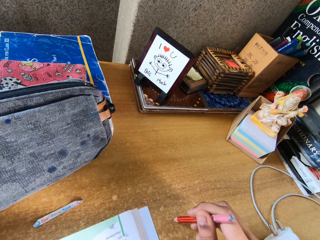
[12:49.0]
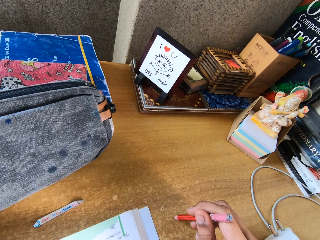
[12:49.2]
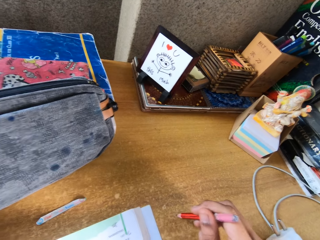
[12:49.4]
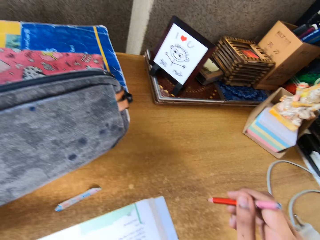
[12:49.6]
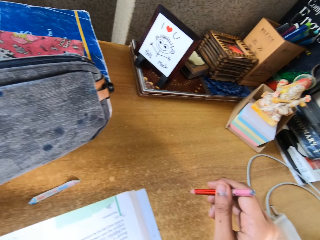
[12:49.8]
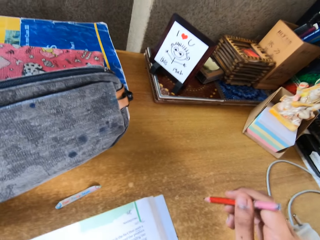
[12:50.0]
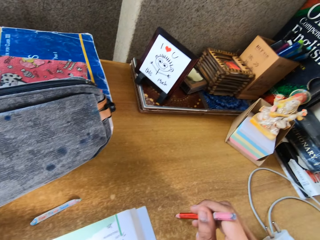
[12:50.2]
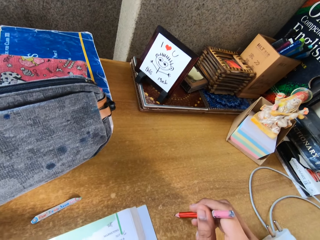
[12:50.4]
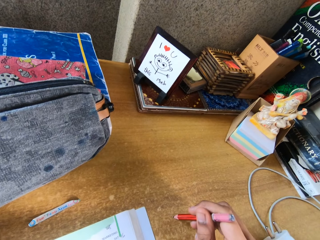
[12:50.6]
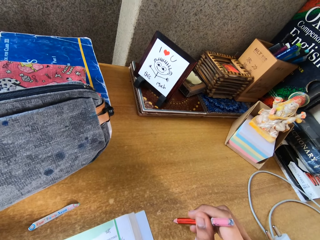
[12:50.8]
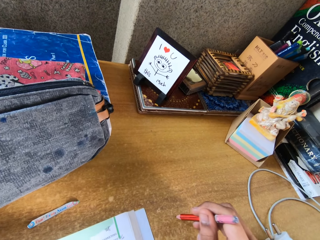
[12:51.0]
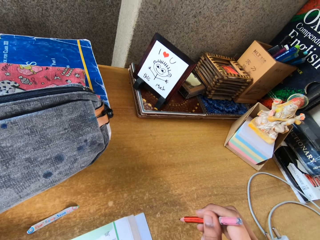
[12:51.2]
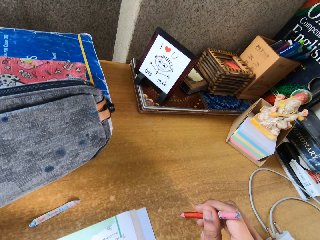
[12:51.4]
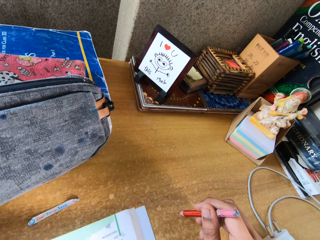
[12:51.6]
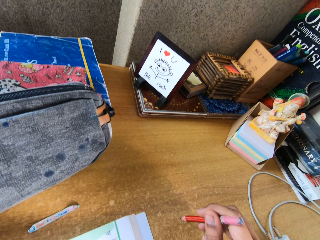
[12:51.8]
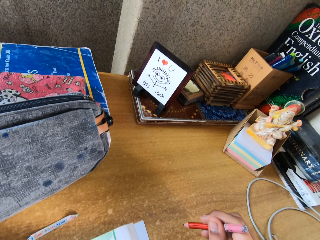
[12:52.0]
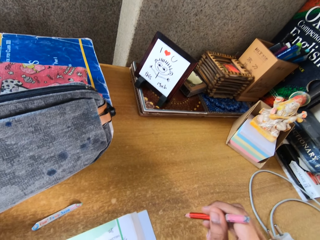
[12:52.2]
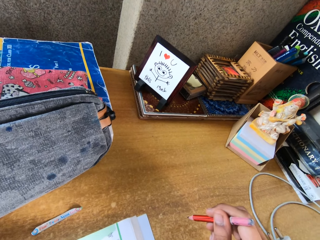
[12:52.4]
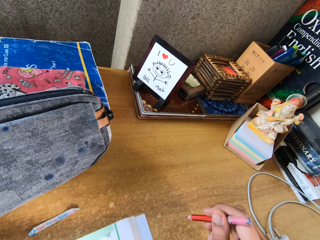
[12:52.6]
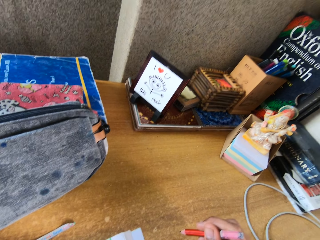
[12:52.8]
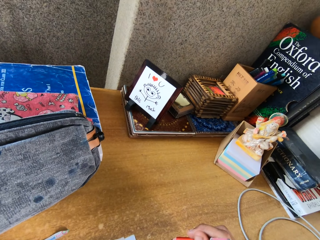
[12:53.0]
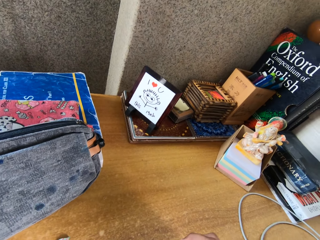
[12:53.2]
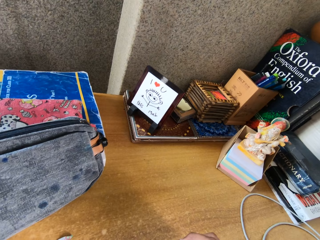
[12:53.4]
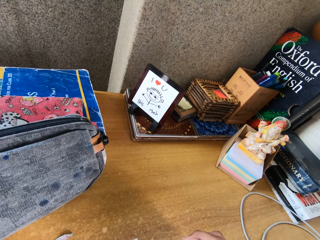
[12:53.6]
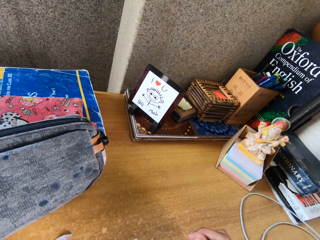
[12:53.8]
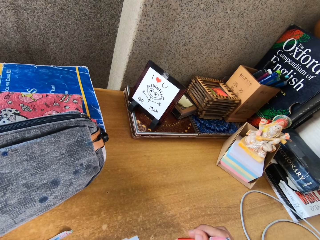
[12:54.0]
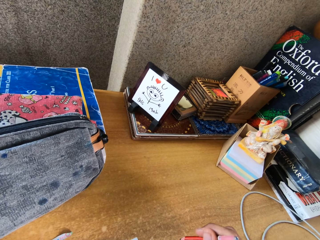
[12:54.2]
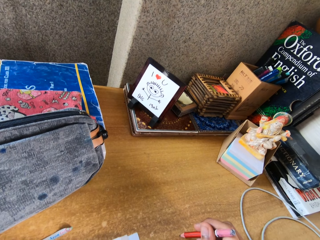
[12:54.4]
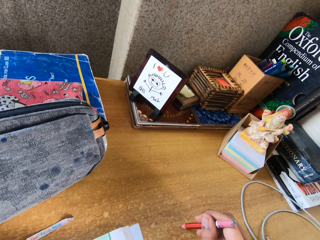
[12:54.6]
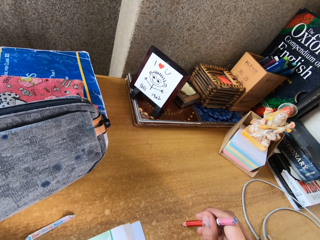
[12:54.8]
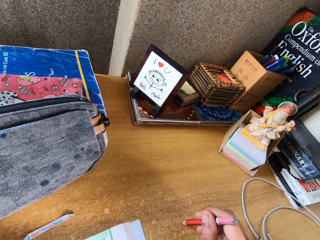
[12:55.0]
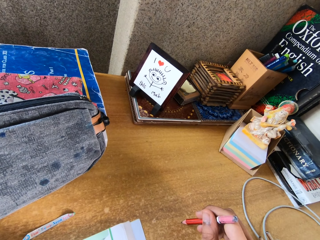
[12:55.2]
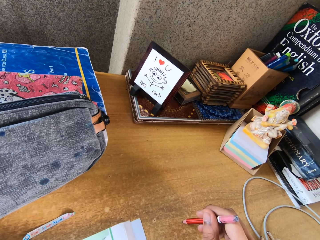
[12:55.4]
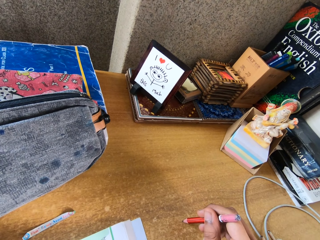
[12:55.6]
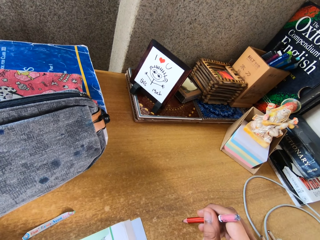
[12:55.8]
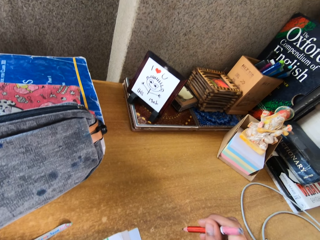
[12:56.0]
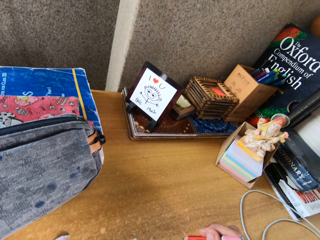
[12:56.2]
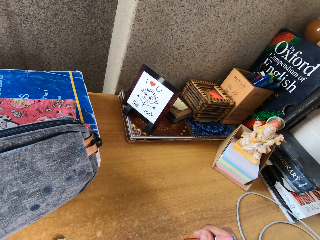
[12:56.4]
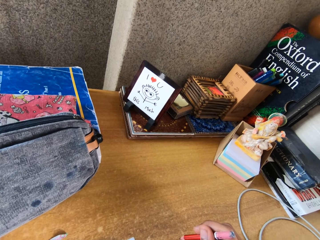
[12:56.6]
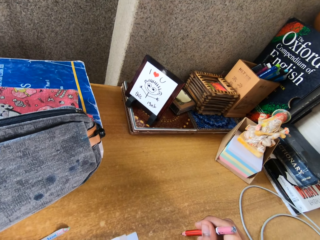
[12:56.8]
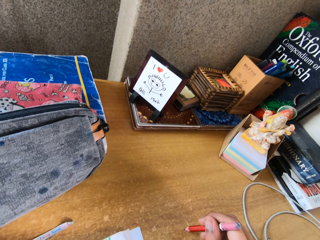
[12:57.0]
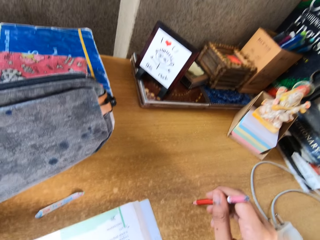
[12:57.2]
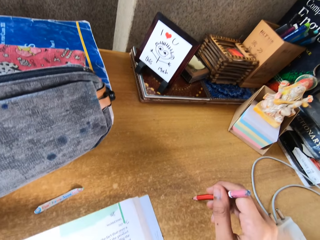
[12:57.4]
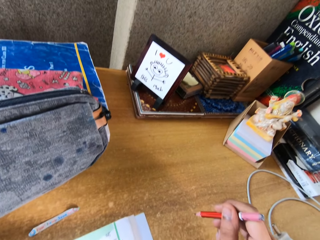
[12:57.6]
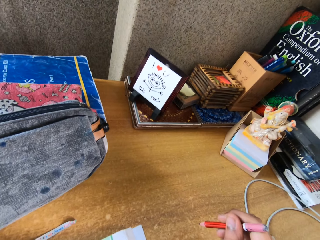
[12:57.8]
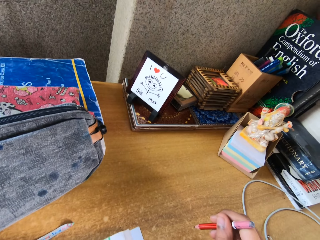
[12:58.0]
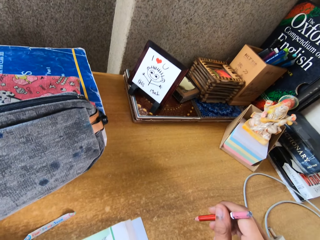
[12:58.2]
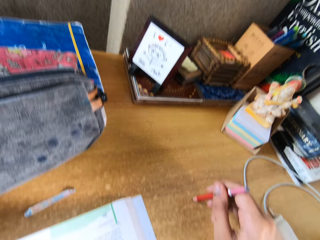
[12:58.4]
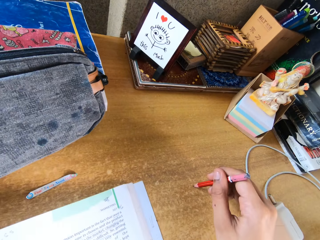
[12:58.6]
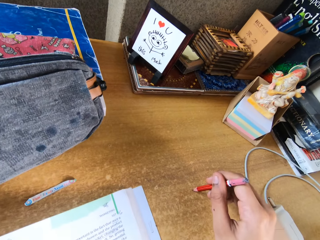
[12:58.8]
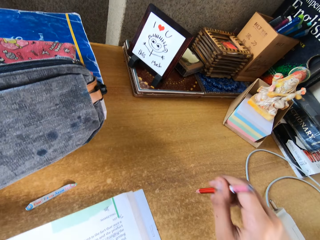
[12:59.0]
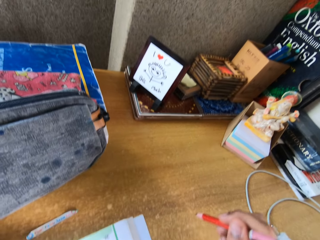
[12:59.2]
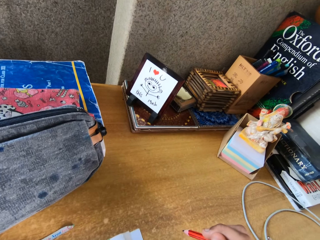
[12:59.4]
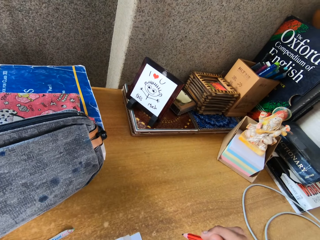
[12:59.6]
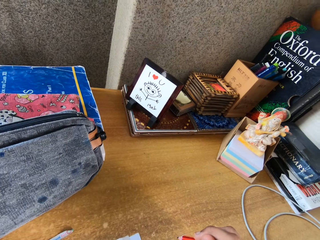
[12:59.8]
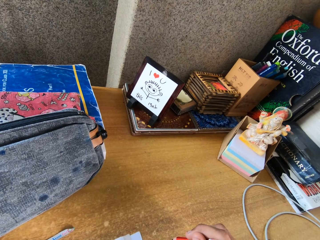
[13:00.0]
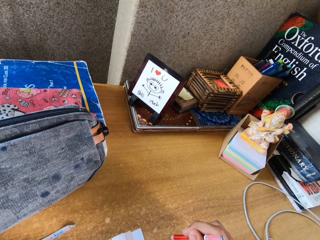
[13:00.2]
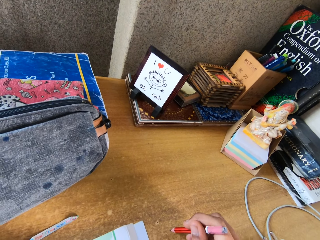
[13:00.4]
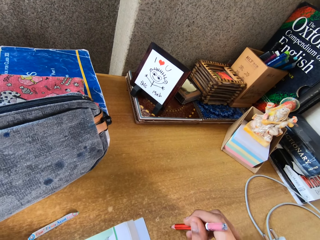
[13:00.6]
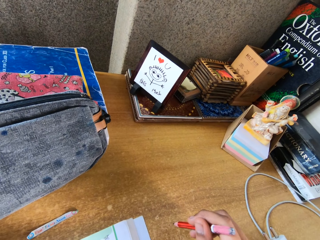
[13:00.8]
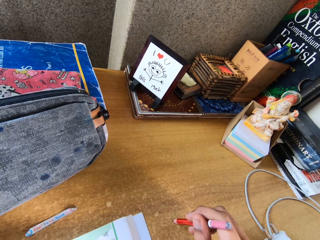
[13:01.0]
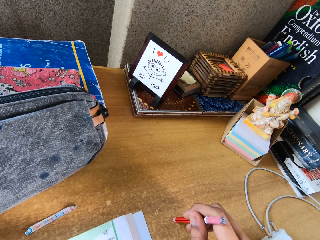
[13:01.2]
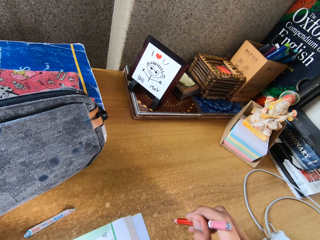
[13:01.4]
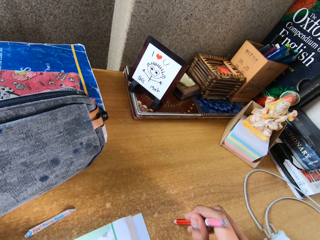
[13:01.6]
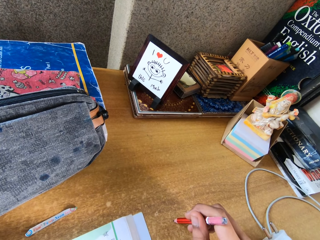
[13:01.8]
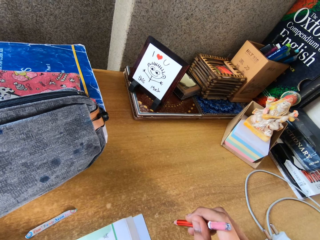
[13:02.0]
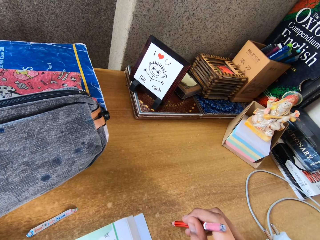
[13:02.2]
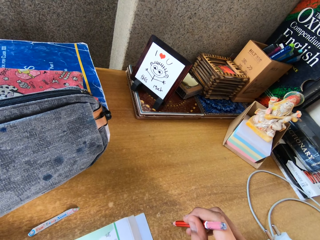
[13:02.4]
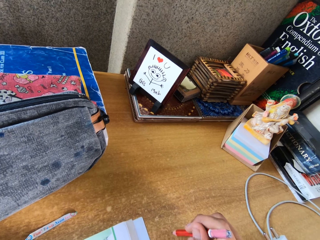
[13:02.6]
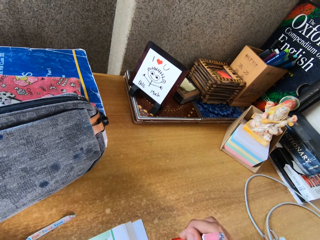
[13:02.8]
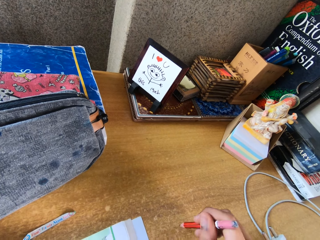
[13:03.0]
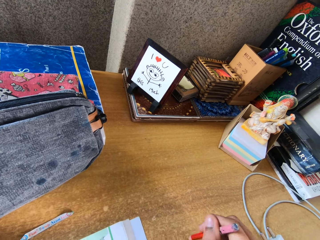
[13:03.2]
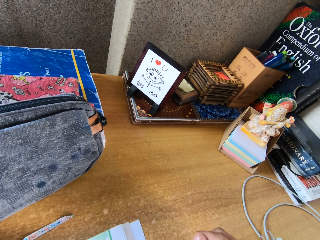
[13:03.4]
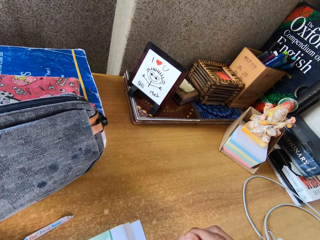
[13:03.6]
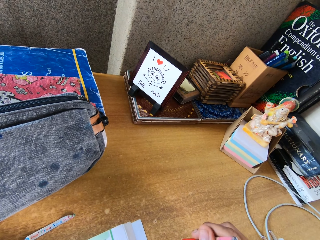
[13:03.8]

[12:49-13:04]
The camera wearer converses with a woman.

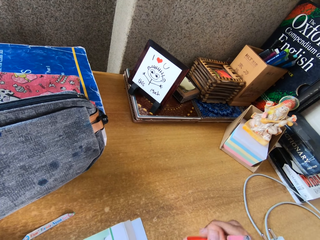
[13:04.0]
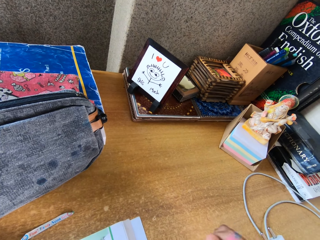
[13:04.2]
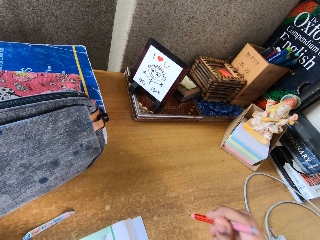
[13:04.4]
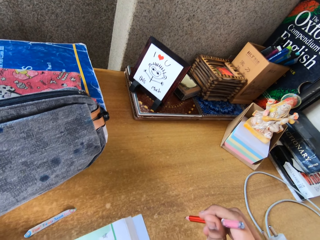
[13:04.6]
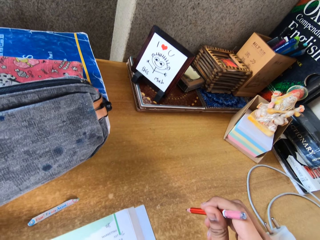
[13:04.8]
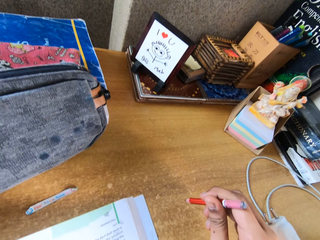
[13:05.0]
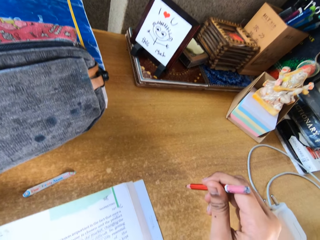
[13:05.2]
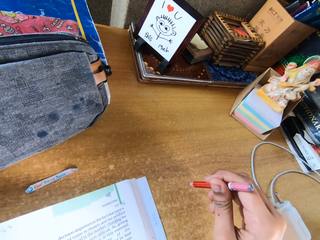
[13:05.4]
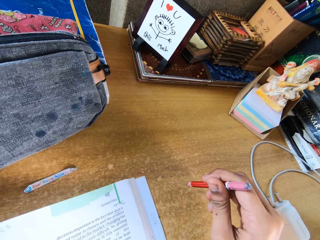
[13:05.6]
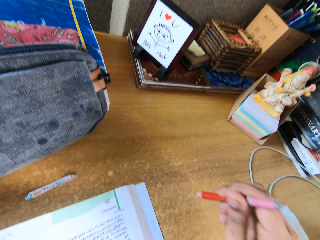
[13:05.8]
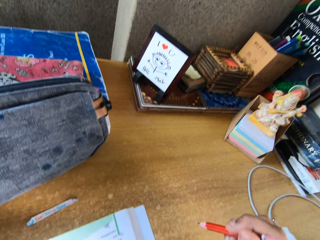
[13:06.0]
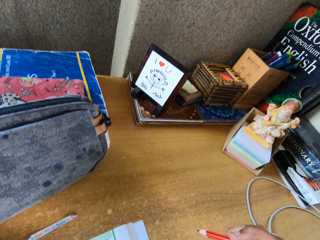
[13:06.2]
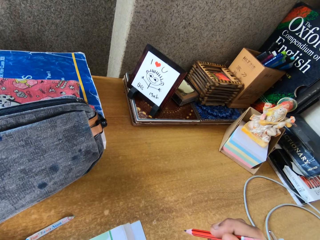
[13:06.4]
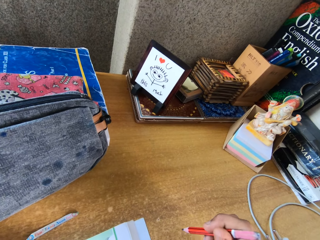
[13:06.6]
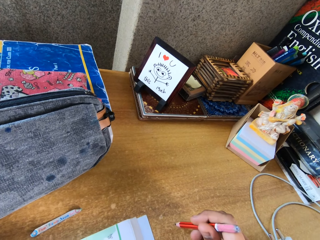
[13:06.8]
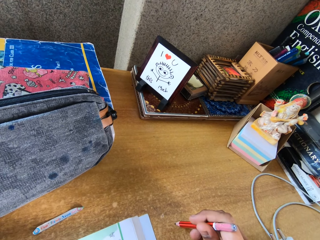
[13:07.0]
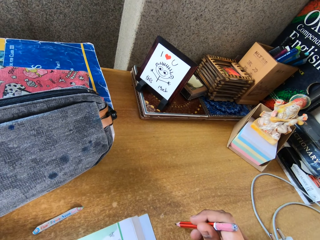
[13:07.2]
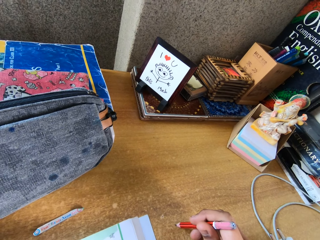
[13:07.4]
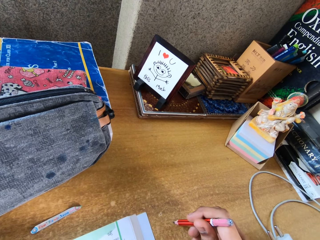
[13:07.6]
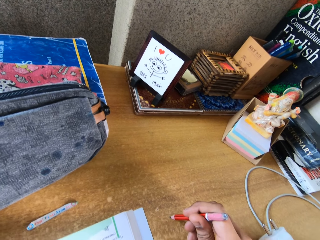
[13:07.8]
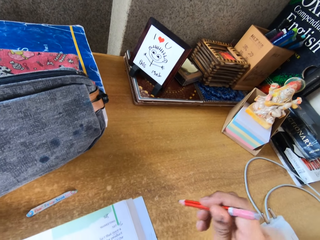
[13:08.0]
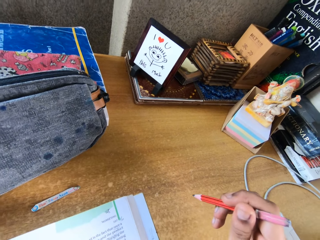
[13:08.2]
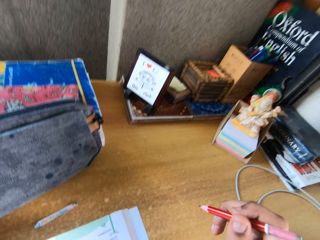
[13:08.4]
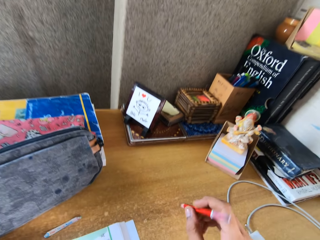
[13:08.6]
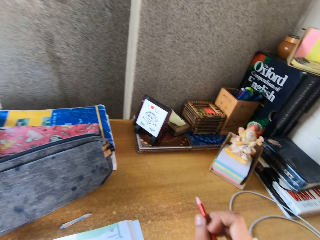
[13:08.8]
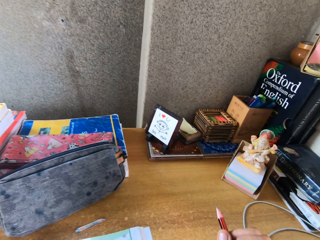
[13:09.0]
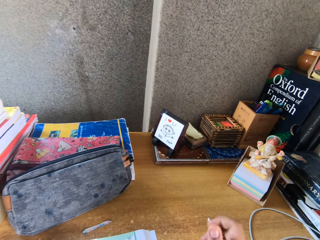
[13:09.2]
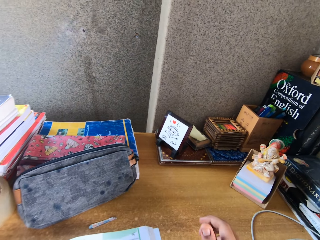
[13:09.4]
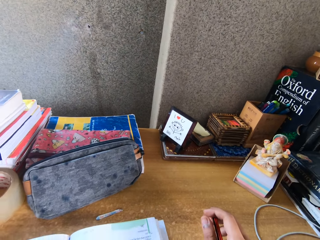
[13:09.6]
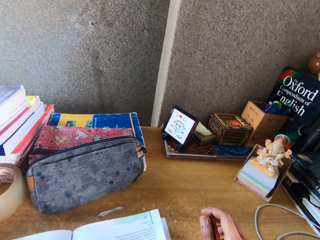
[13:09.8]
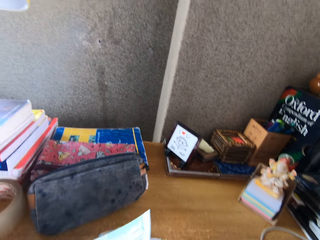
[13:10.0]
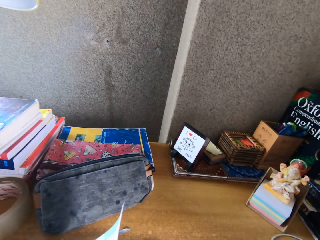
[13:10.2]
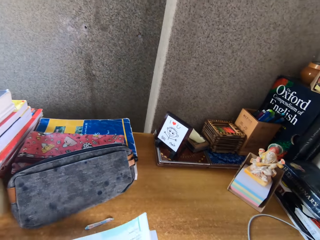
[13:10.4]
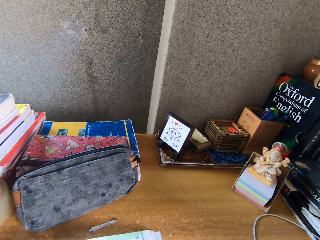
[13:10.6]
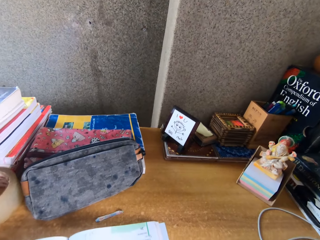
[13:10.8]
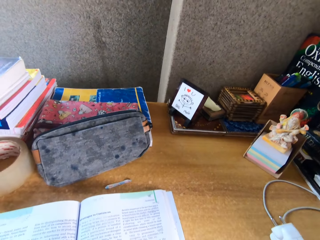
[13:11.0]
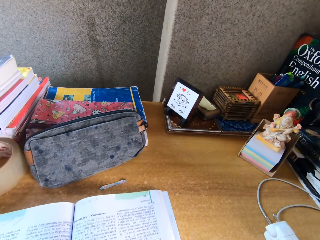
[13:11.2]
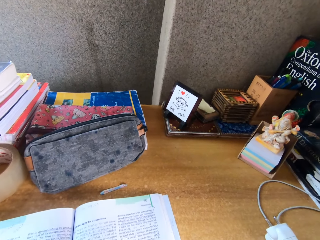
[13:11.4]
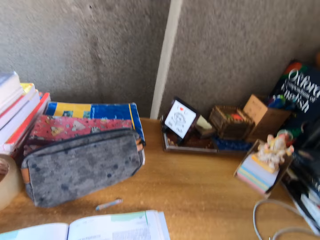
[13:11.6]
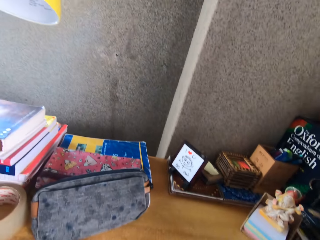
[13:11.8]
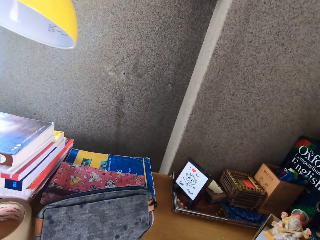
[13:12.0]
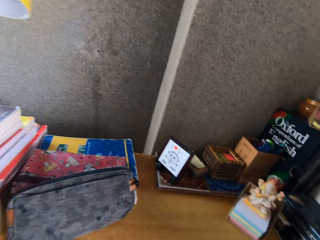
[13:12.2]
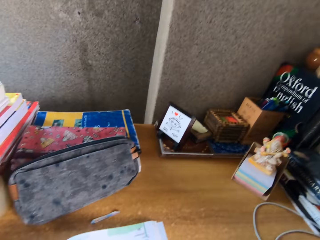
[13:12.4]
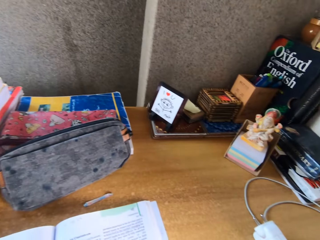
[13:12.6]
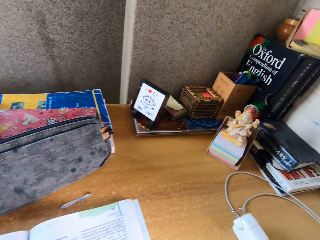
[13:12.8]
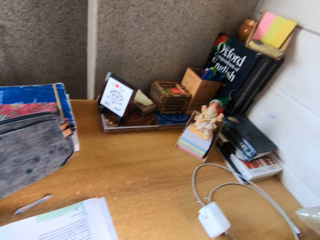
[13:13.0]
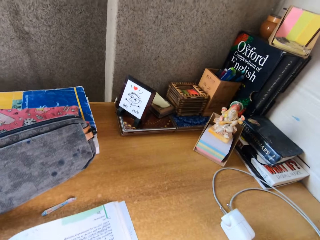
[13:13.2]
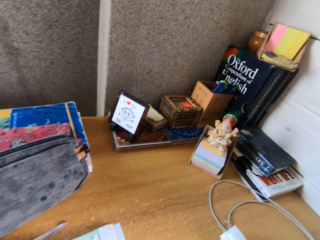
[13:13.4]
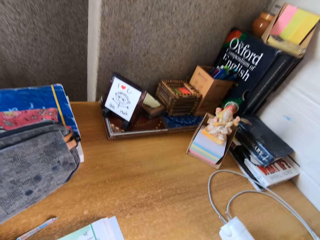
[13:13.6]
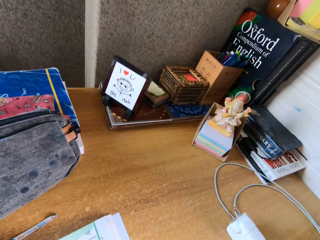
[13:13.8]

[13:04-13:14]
The camera wearer flips a page of the book. They point at the table with a pencil.
